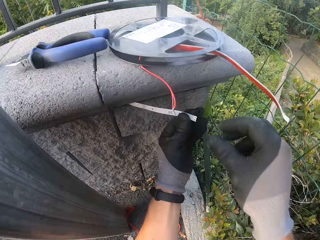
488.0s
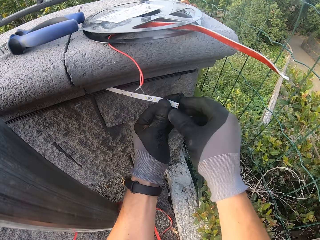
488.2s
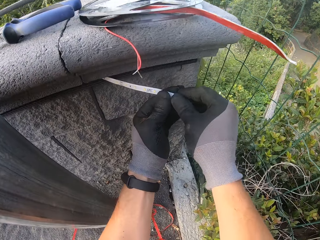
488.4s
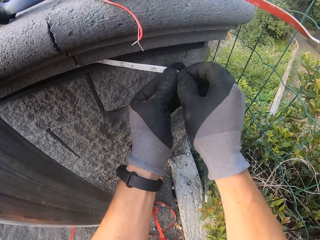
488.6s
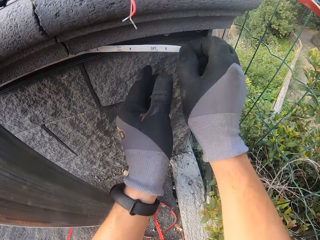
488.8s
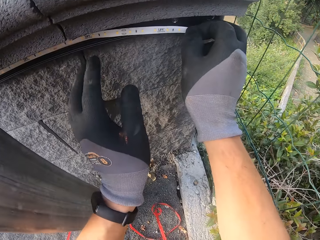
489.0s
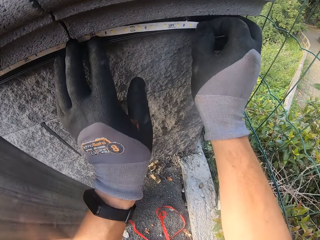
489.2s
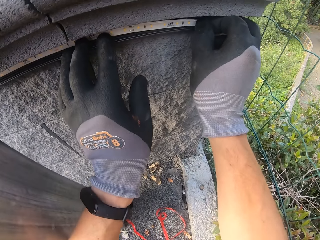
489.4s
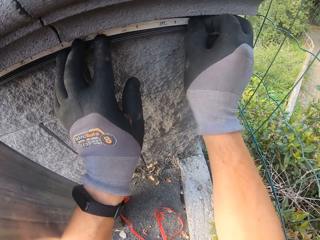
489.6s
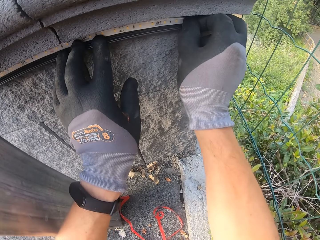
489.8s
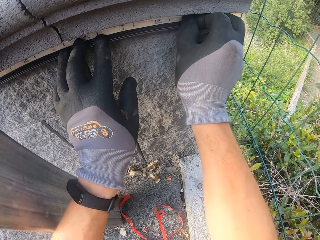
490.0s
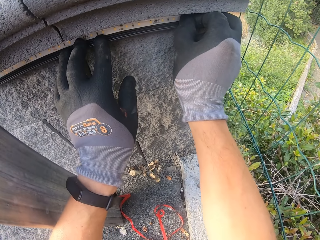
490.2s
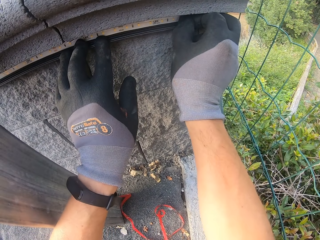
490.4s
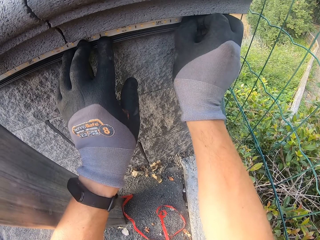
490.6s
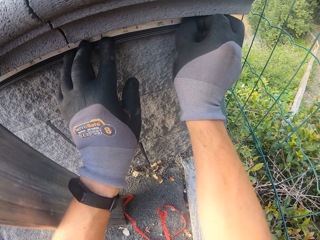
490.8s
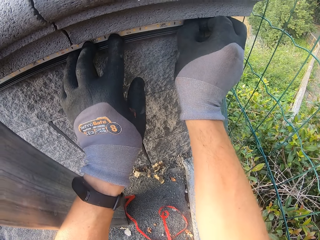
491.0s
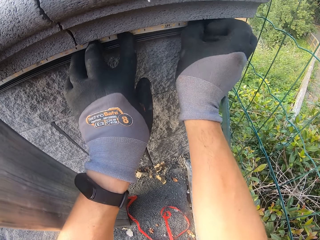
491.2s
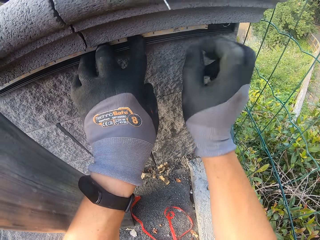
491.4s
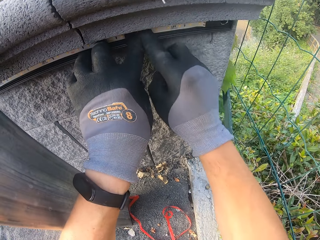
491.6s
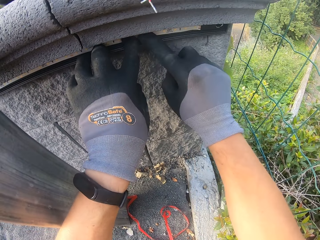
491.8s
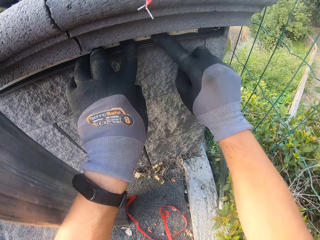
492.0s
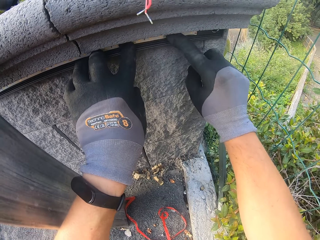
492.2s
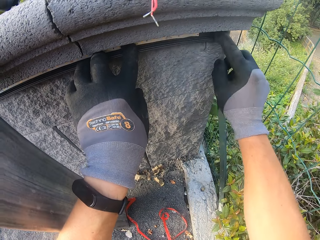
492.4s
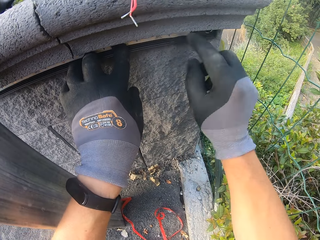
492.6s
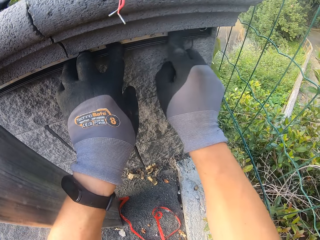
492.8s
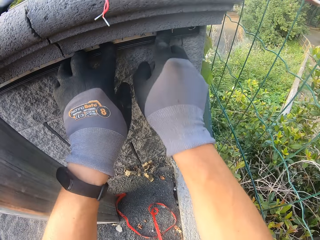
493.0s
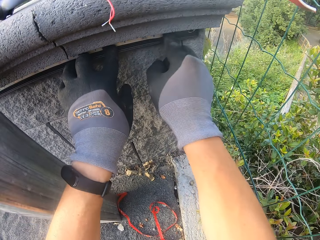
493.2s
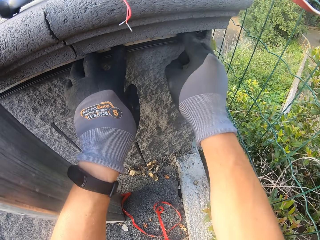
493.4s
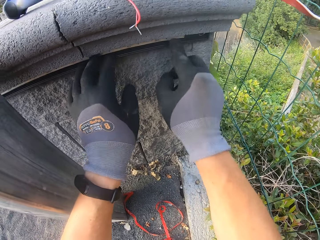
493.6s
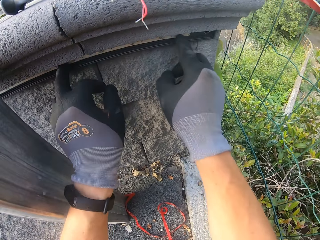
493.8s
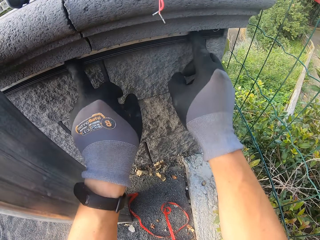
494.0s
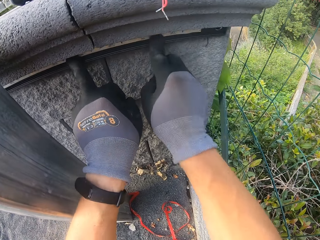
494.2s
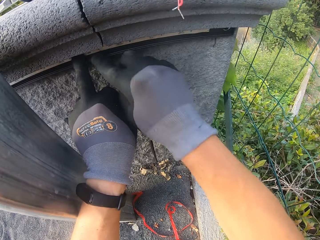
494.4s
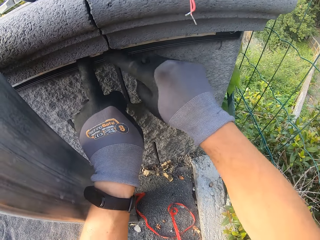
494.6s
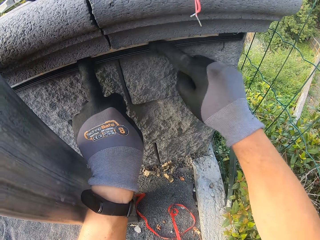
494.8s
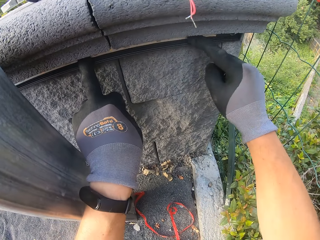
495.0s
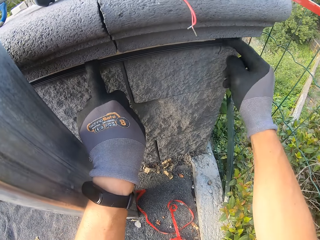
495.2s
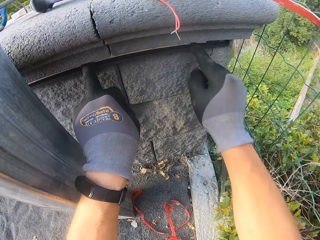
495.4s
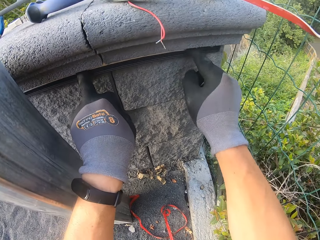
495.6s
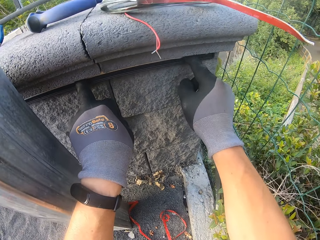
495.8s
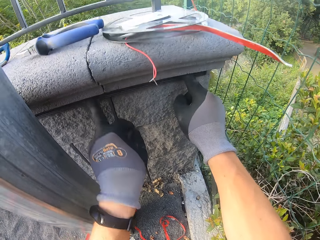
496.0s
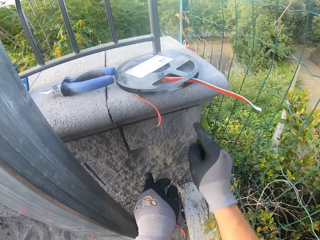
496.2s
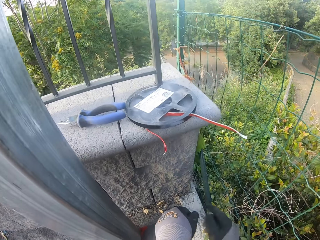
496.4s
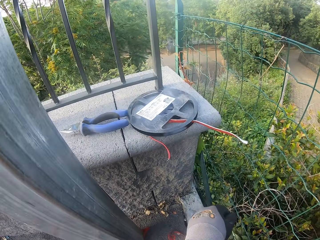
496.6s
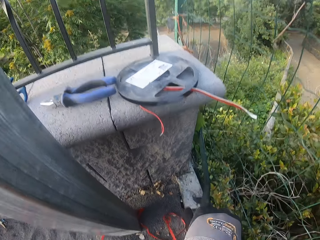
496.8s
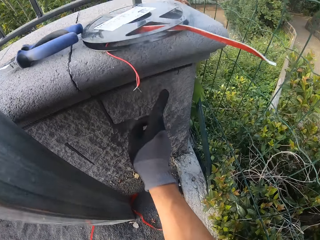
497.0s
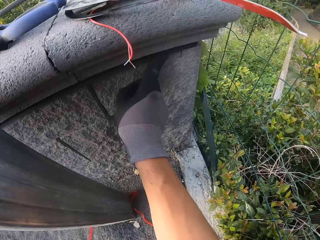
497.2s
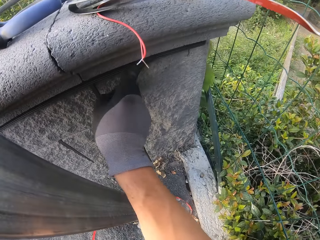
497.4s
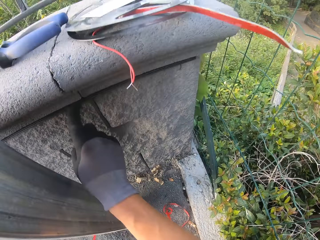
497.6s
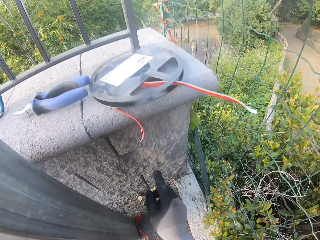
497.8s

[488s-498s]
The camera wearer attaches something to the wall.

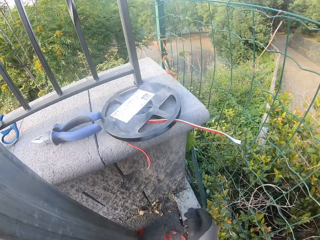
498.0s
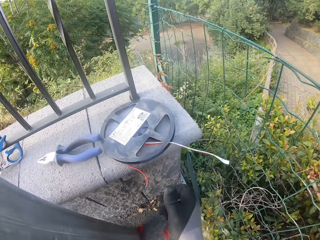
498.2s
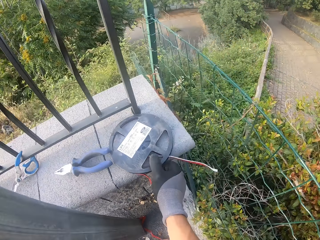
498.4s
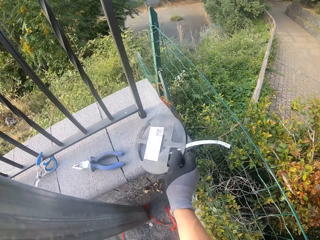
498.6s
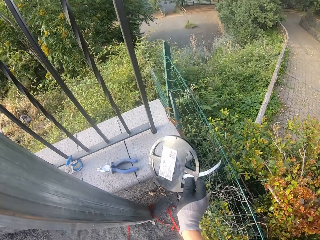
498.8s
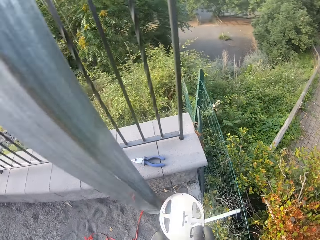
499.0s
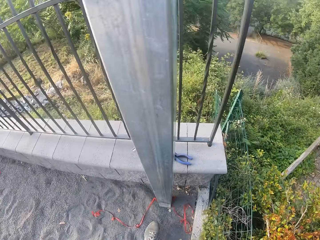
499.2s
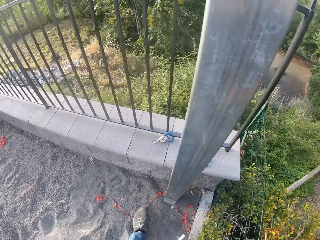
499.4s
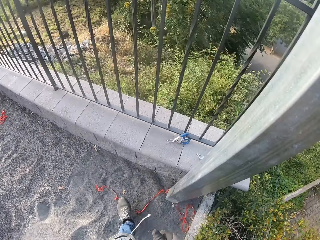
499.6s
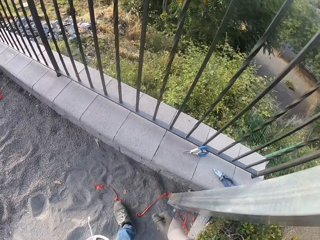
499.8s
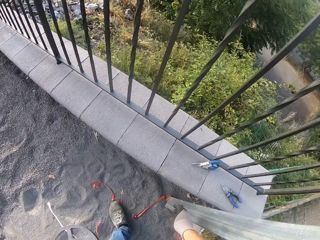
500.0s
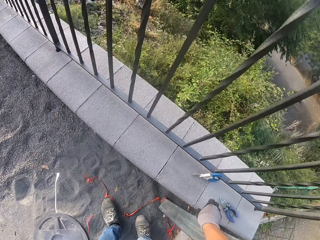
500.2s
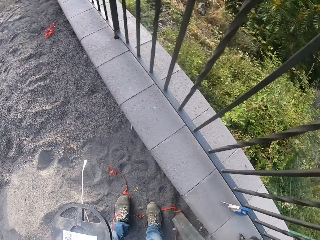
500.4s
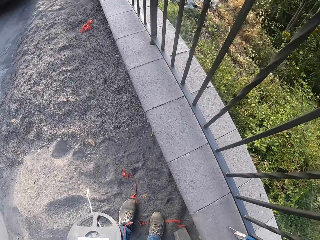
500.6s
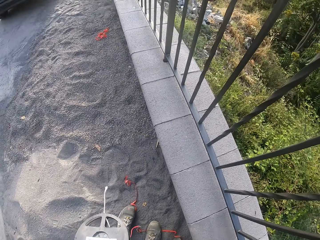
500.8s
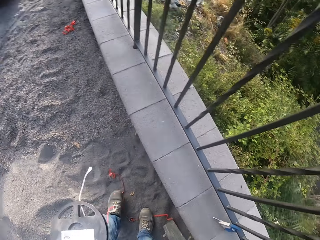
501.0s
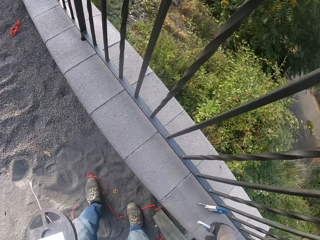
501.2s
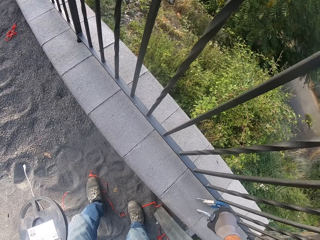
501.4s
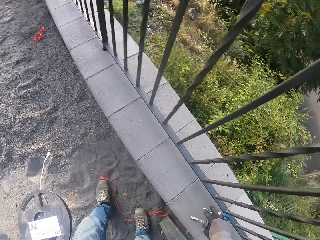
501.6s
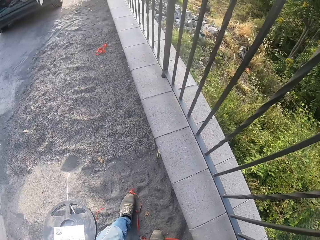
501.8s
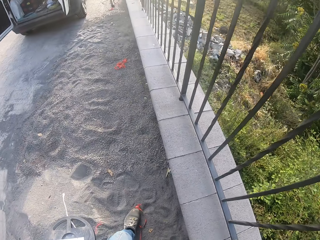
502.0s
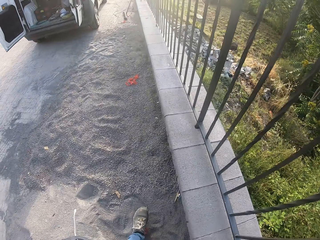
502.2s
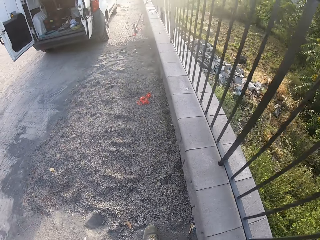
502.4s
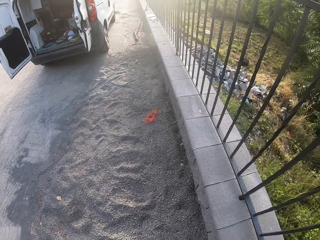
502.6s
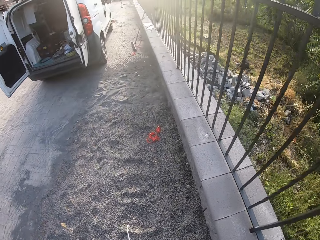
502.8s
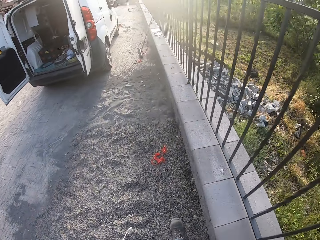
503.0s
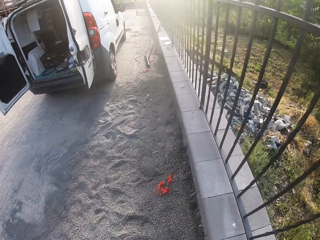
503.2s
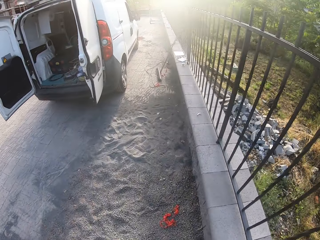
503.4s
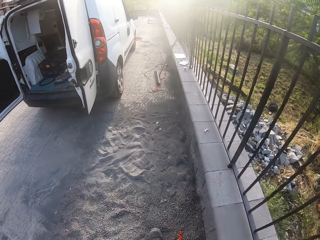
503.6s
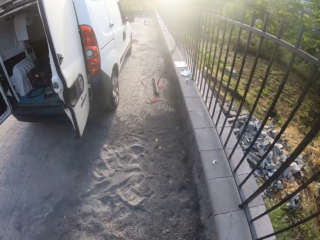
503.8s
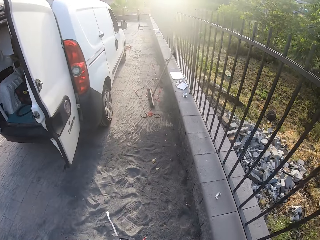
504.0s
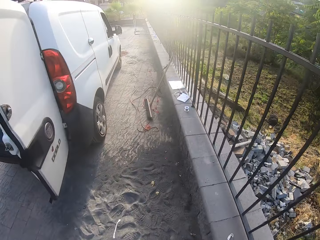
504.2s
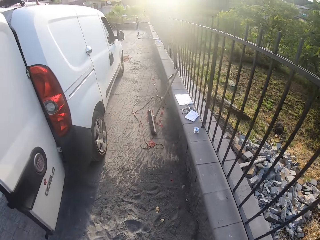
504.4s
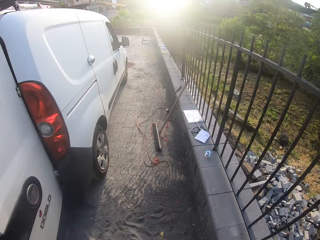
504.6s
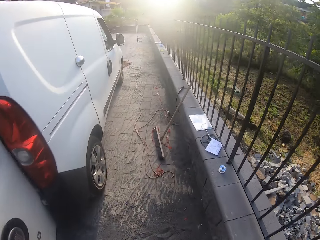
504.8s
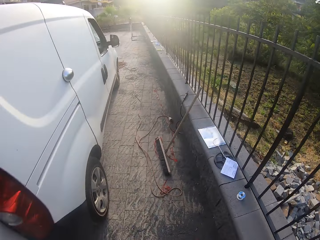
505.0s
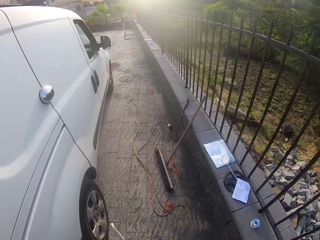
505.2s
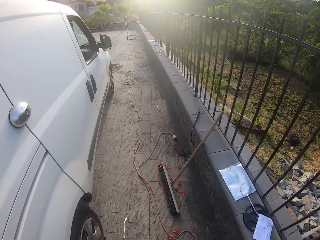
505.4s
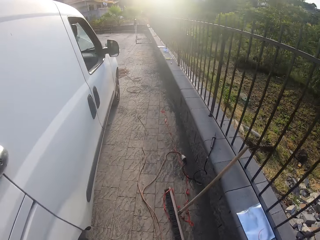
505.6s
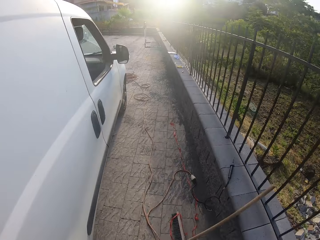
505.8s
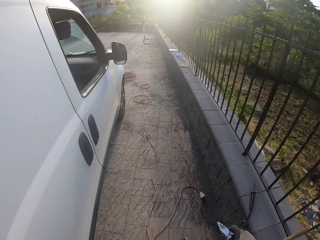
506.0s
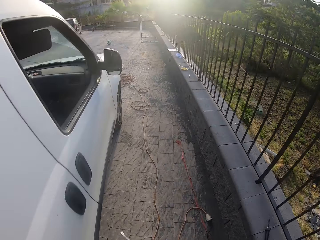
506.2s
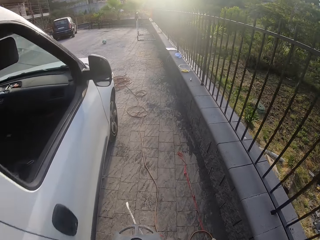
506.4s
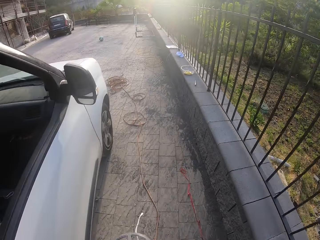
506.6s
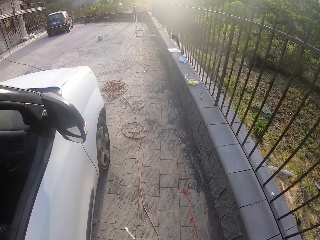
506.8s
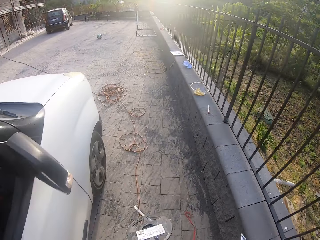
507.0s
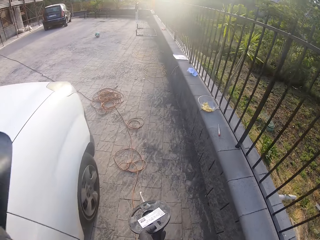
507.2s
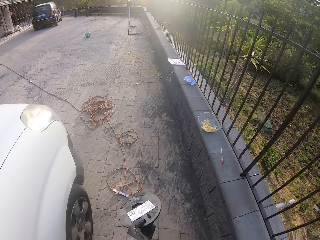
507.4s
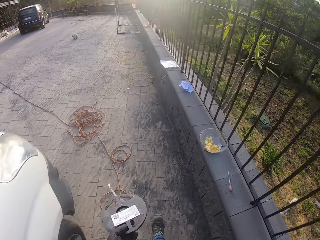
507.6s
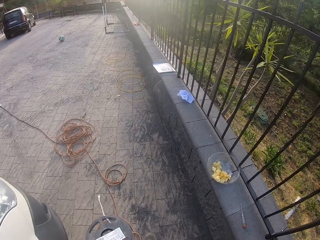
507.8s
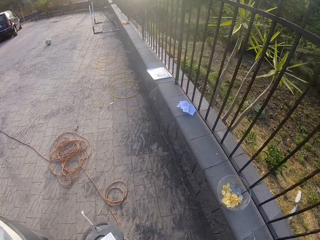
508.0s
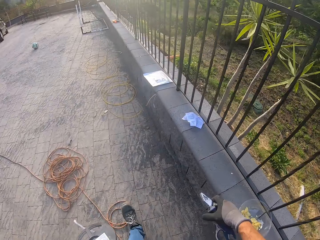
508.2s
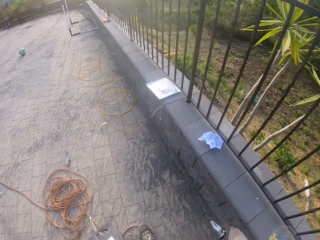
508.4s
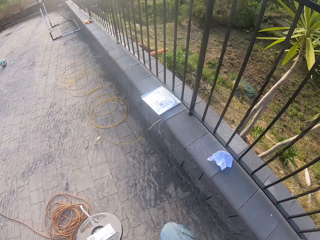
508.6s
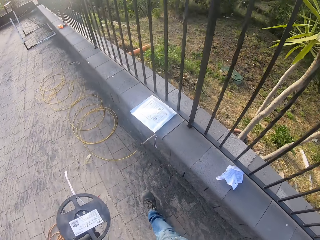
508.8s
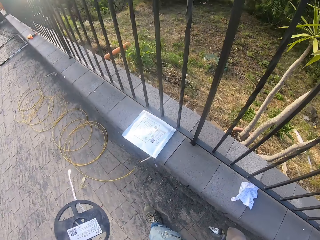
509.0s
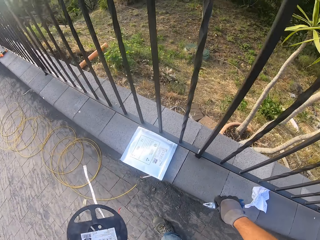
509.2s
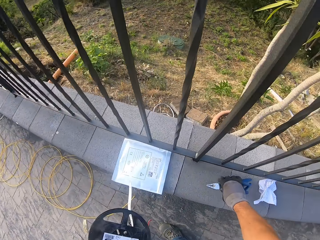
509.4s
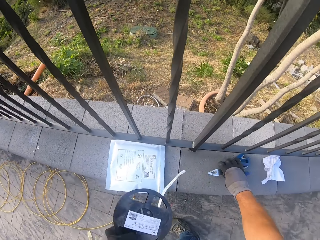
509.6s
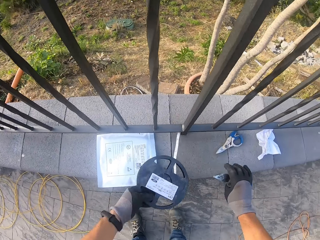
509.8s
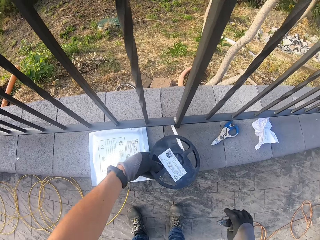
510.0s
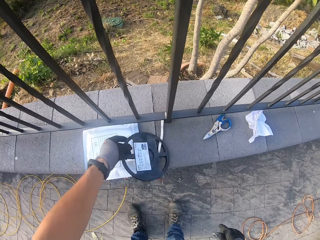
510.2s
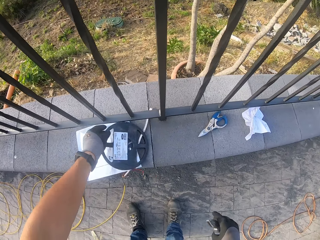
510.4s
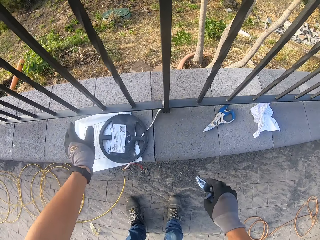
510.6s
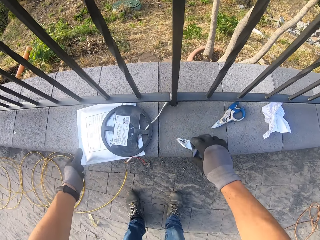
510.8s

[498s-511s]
The camera wearer takes the rest of the LED, the pliers and the scissors and walks. They drop the LED, the pliers and the scissors.
